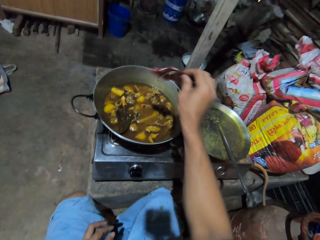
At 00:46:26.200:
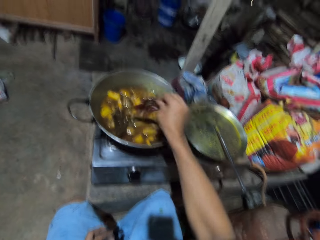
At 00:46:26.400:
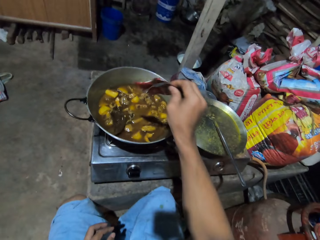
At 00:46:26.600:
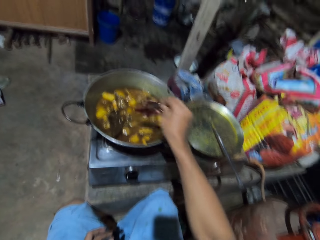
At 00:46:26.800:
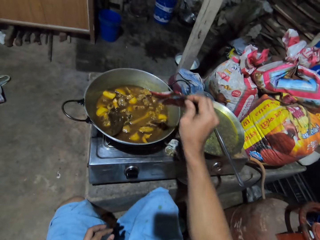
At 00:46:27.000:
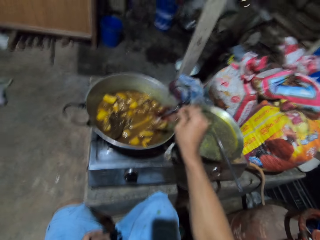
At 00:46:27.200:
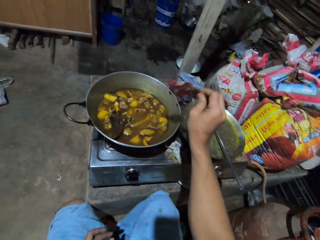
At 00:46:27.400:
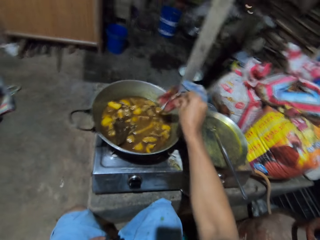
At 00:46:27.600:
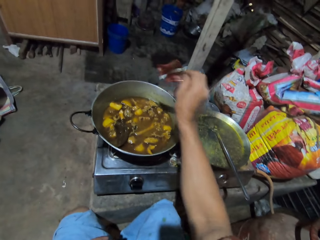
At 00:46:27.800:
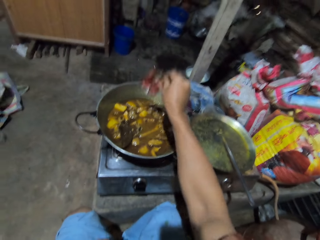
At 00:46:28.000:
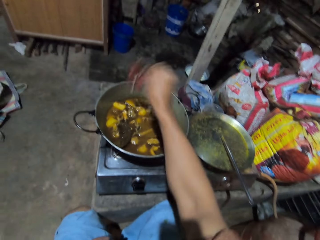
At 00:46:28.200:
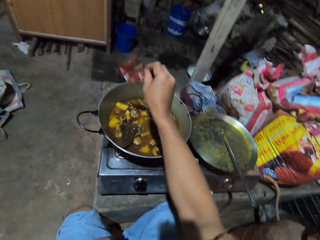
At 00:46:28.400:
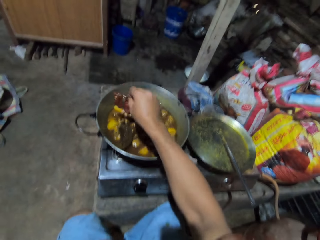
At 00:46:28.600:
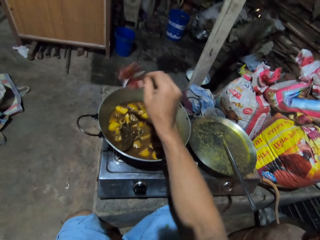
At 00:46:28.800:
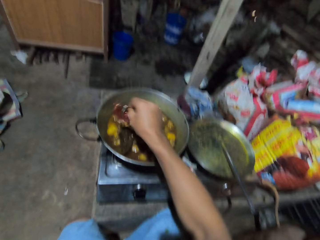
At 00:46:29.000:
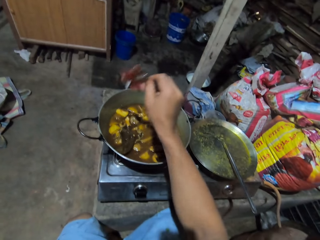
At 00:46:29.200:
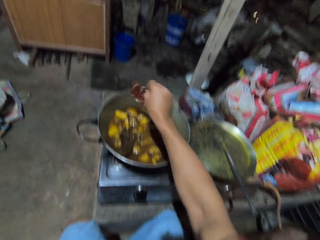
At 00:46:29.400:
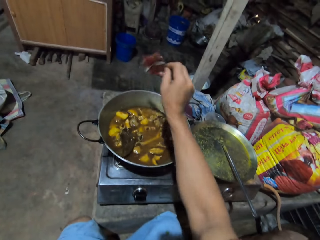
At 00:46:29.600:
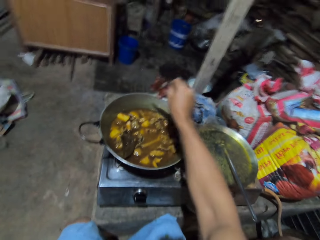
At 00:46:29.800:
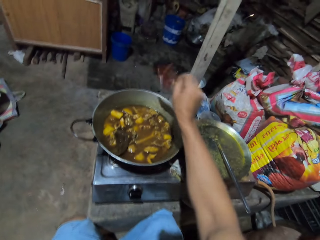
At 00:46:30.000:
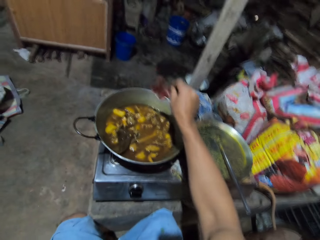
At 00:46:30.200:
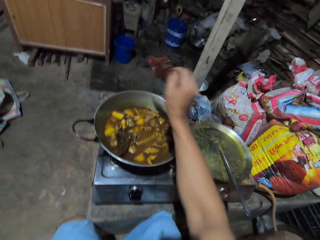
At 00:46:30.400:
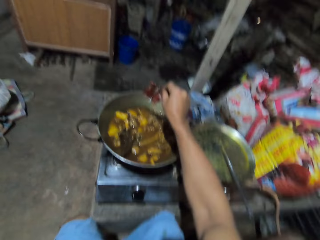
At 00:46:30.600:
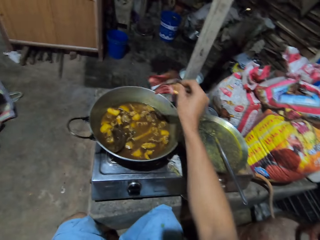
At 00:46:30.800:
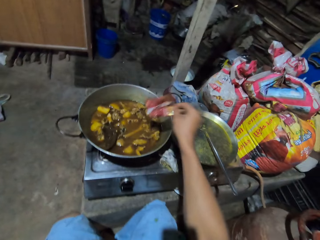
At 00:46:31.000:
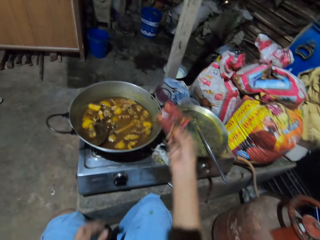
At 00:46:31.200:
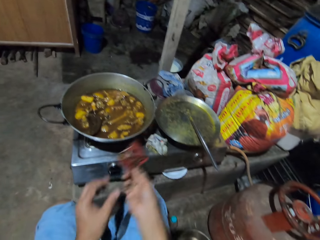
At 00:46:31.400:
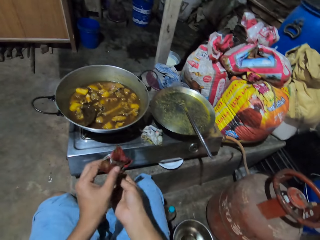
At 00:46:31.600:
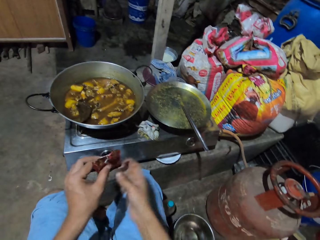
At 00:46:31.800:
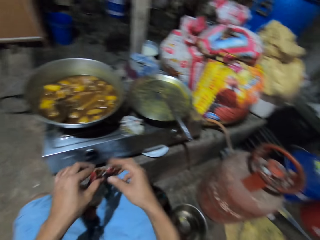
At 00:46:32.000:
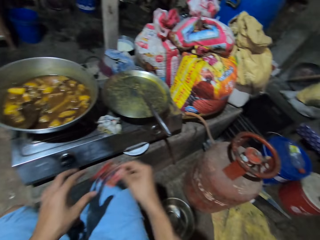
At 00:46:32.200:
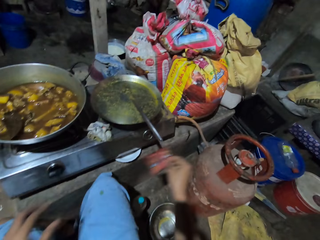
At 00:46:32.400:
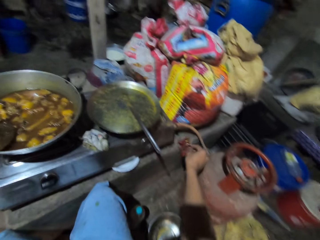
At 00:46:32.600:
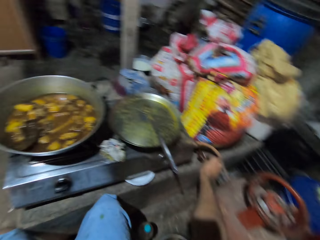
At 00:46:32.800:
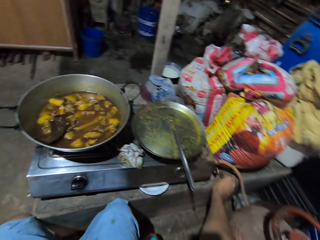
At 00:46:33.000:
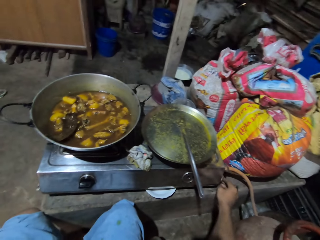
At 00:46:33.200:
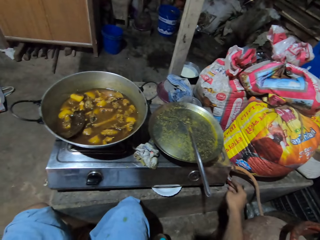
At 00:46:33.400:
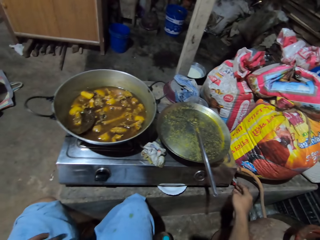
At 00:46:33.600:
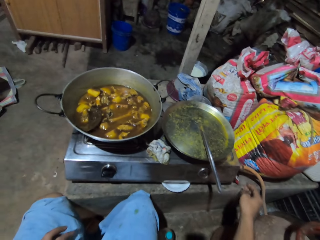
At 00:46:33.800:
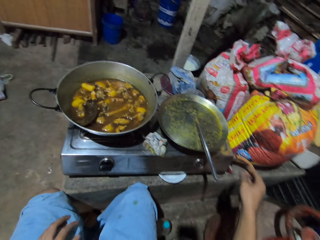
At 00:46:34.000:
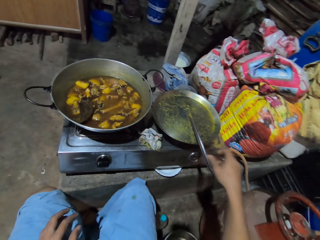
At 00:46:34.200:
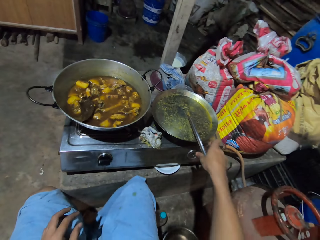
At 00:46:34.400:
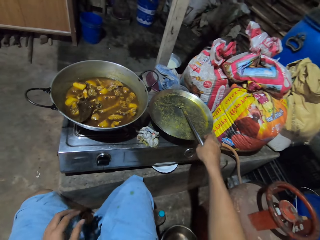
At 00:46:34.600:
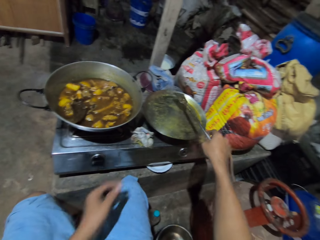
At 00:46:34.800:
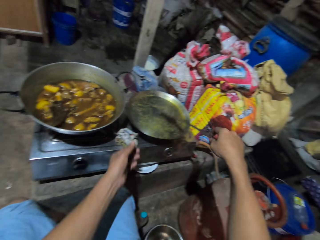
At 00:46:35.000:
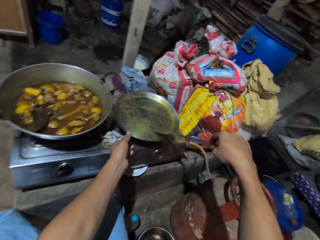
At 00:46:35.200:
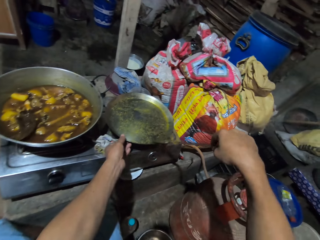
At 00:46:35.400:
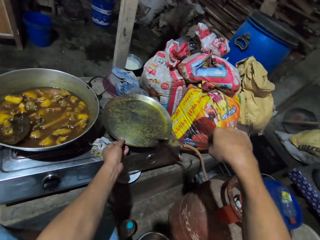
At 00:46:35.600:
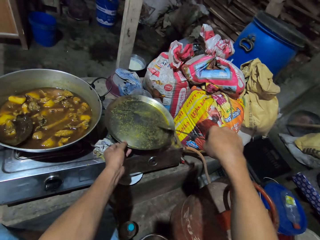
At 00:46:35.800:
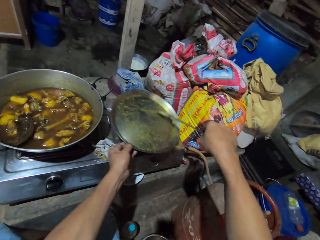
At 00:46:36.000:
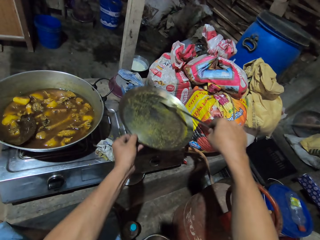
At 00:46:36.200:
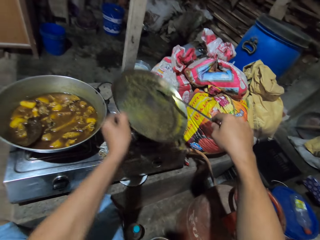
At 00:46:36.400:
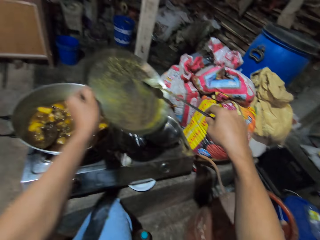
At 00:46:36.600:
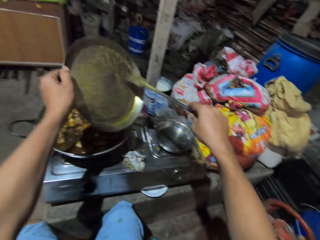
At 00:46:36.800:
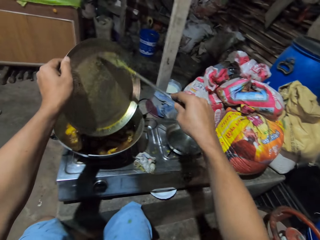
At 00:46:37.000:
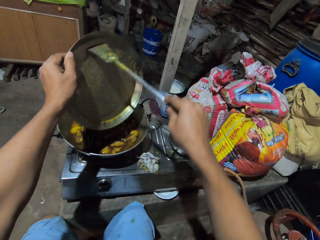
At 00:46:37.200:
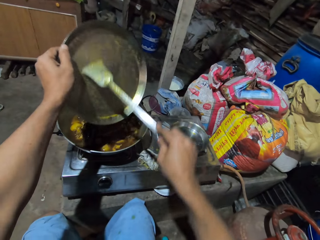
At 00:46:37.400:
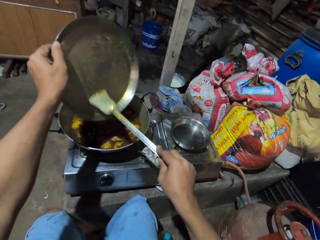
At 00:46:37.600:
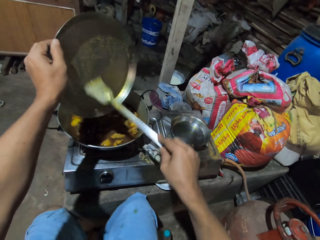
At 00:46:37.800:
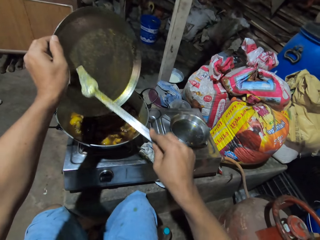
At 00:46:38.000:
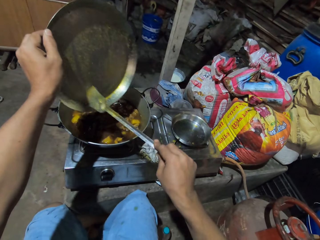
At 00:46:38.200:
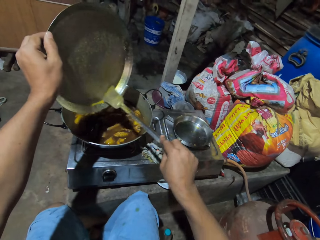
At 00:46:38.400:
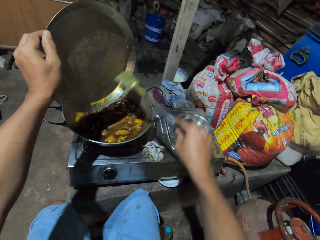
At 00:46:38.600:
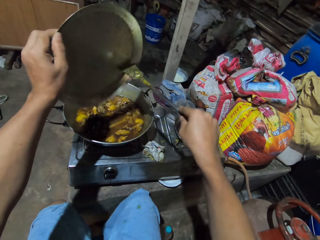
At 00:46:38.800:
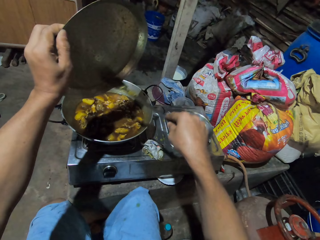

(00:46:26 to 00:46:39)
The camera wearer adjusts something from right hand to left hand. They adjust something from left hand to right hand. They place the packet of spice on the surface. They pick up the skimmer. They hold the lid. They wipe the lid with the skimmer. They move soup on the lid.

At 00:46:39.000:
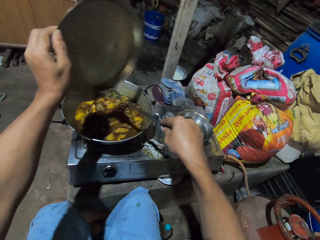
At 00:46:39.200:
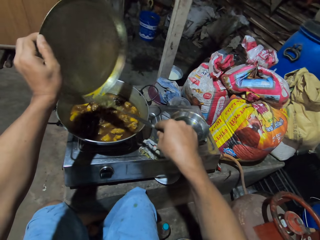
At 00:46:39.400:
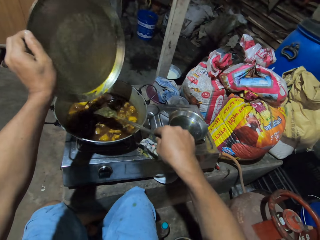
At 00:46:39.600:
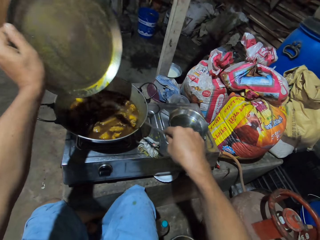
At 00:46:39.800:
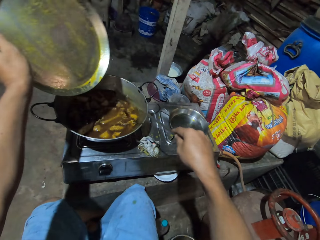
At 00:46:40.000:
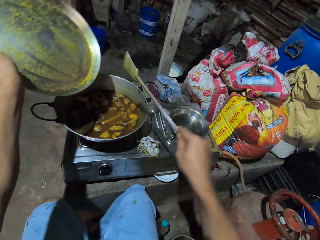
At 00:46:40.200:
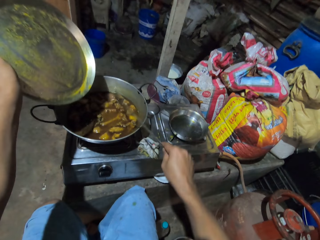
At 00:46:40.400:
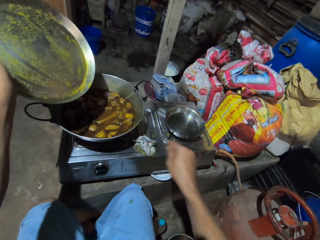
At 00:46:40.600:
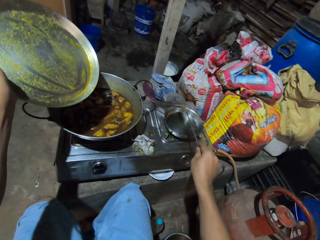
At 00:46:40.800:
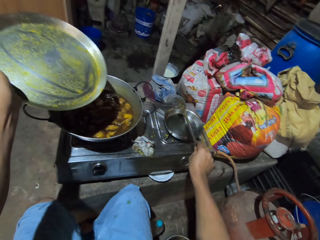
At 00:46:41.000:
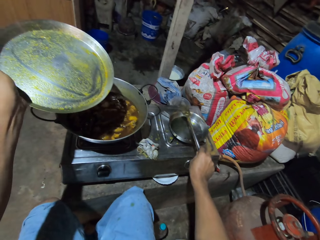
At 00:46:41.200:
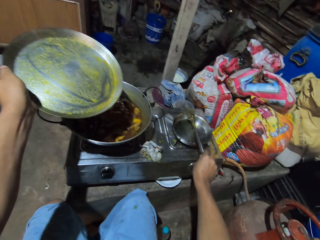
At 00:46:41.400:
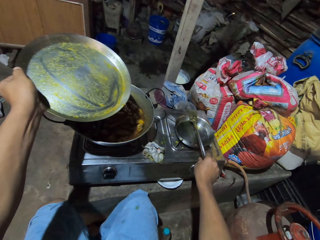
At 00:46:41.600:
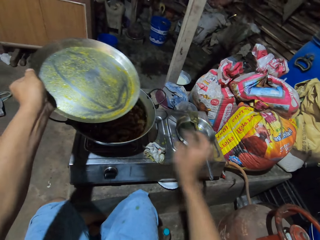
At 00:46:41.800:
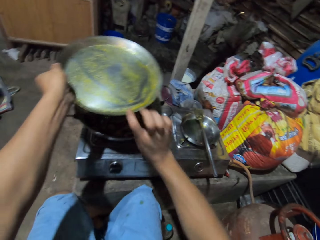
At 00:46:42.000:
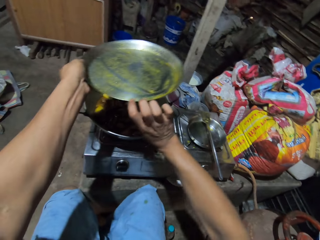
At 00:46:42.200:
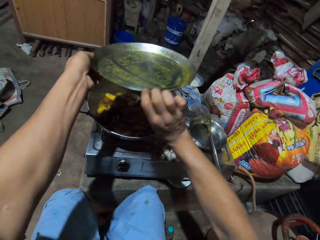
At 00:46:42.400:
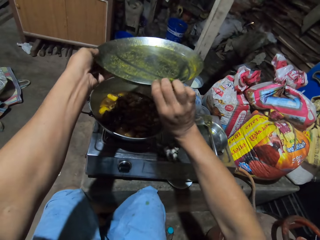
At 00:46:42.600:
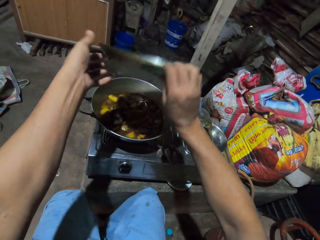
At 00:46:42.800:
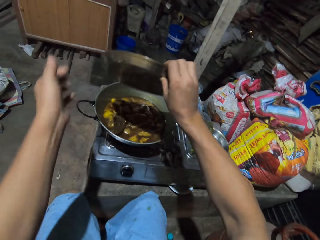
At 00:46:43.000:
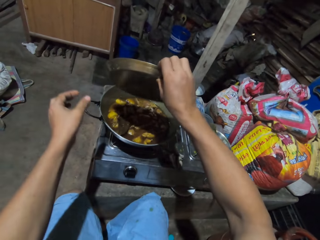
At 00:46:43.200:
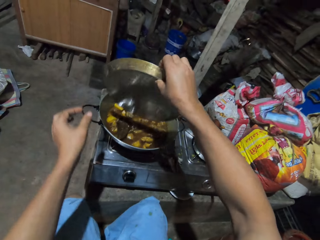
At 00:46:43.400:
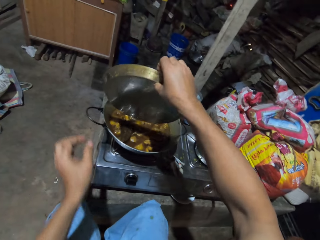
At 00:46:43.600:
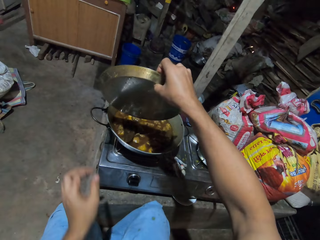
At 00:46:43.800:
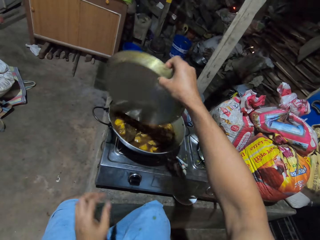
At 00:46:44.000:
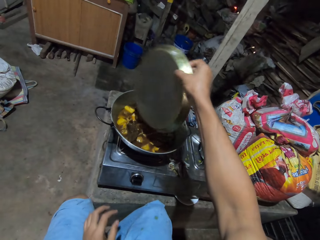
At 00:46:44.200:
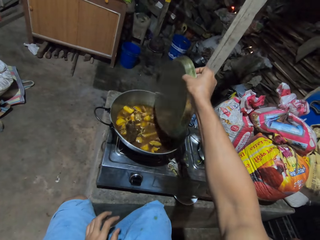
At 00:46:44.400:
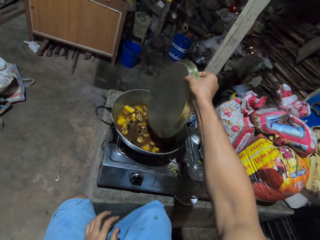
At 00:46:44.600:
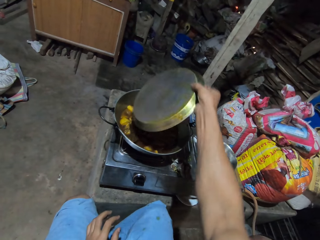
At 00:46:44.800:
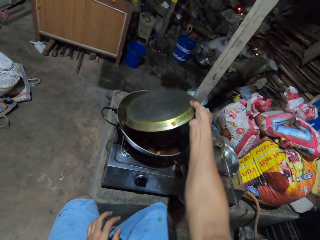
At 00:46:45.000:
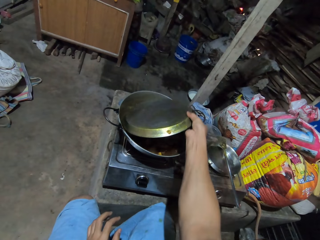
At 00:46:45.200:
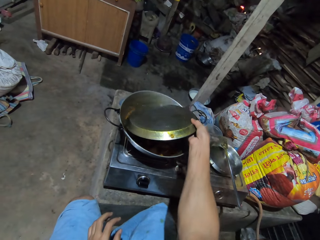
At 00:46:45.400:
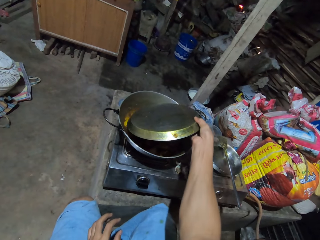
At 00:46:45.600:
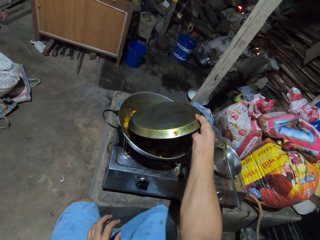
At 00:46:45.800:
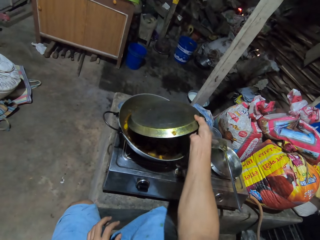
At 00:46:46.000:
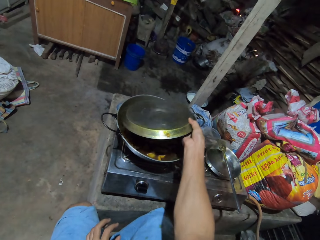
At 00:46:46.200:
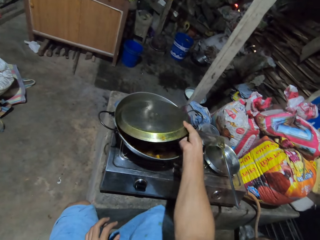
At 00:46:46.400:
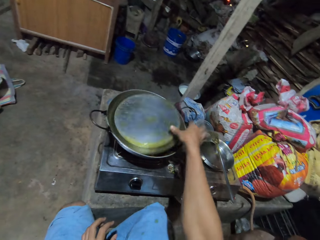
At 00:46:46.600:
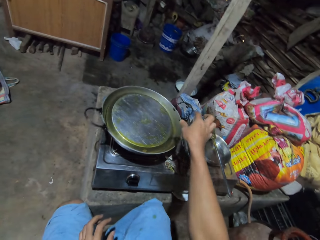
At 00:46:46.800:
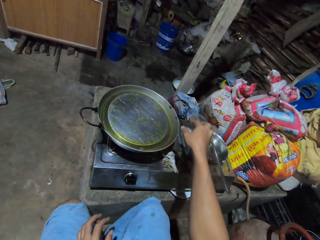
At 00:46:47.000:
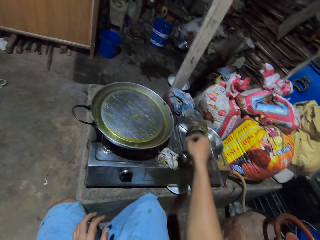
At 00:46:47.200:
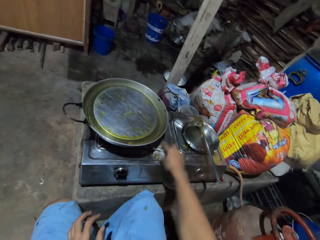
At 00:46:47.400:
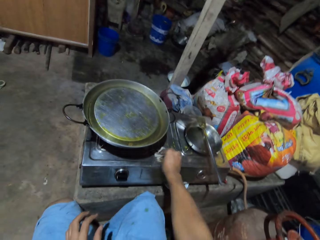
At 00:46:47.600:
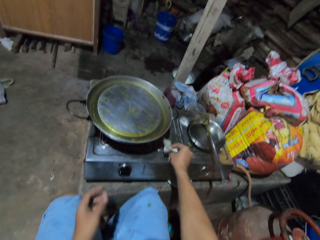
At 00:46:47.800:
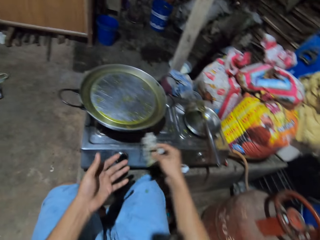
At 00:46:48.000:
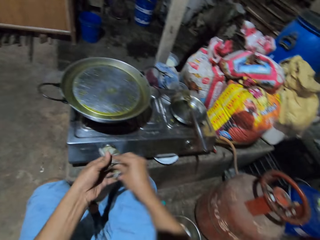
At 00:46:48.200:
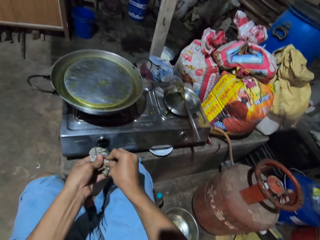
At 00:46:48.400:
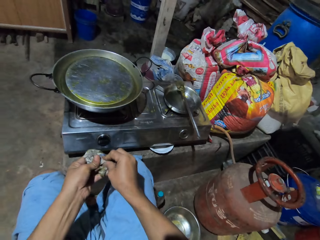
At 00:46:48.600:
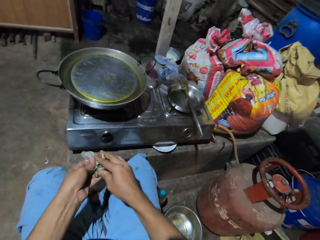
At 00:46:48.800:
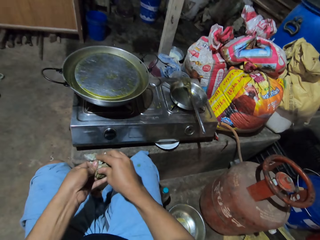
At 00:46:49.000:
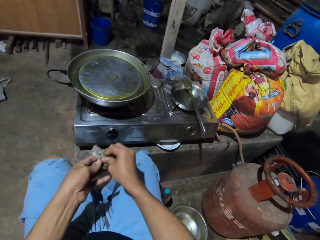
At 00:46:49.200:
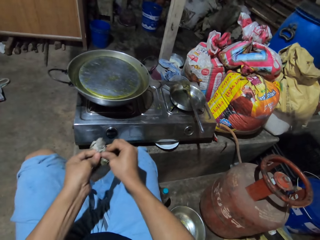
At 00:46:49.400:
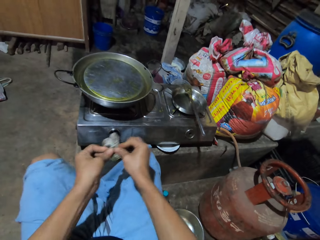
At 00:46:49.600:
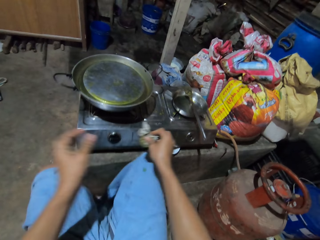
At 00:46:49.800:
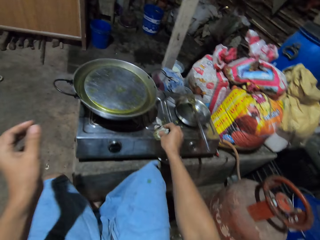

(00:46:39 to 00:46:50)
The camera wearer places the cooking spoon on the stainless plate. They adjust the lid from left hand to right hand. They cover the food with the lid. They adjust the hand from the lid. They pick up pieces of paper. They wipe the hand with the paper.
